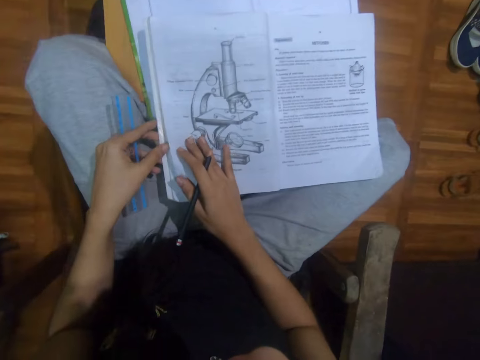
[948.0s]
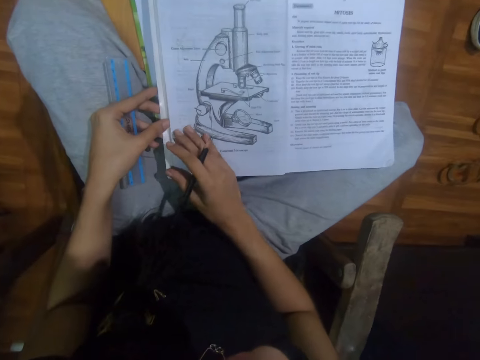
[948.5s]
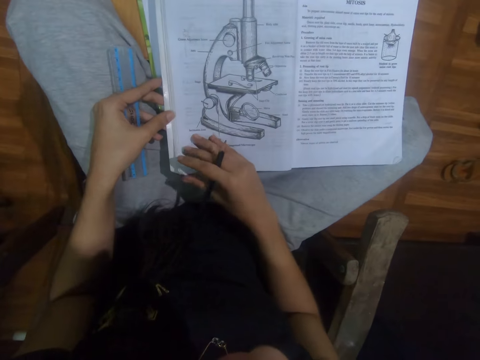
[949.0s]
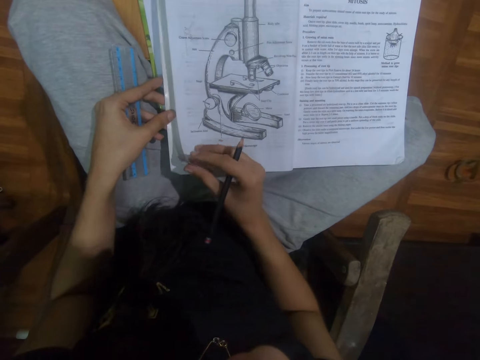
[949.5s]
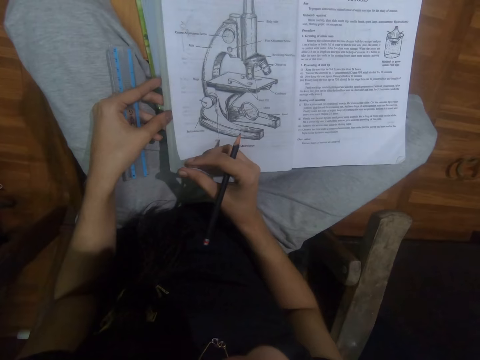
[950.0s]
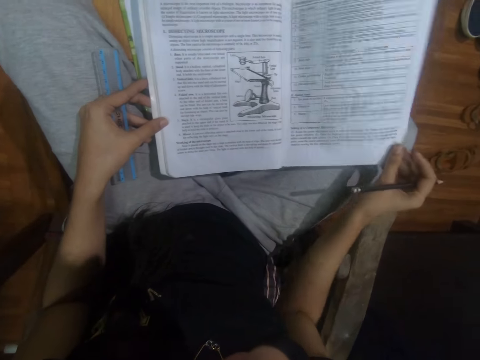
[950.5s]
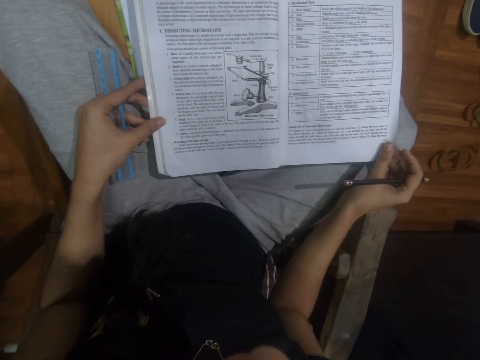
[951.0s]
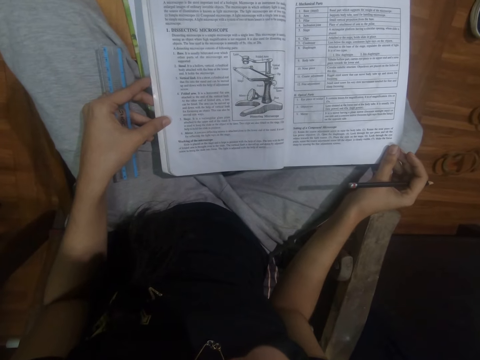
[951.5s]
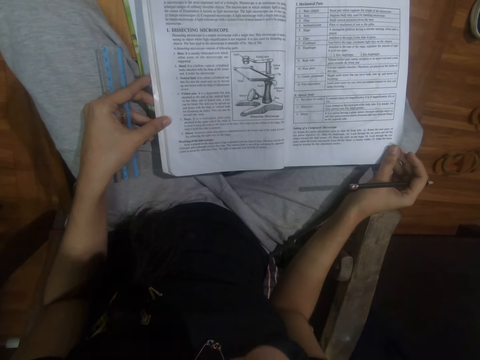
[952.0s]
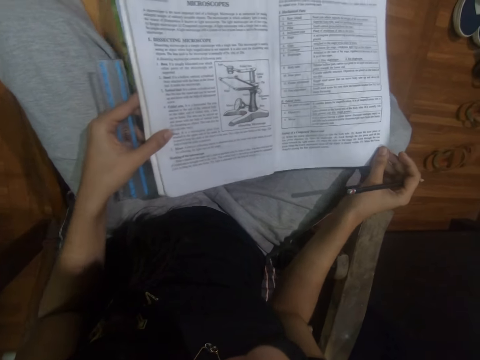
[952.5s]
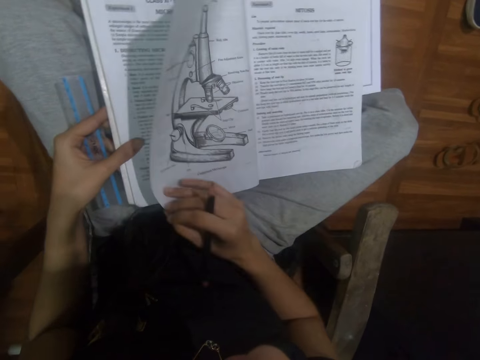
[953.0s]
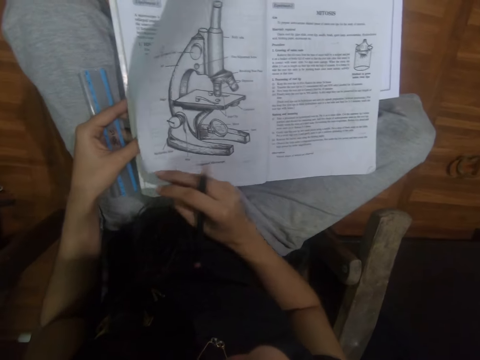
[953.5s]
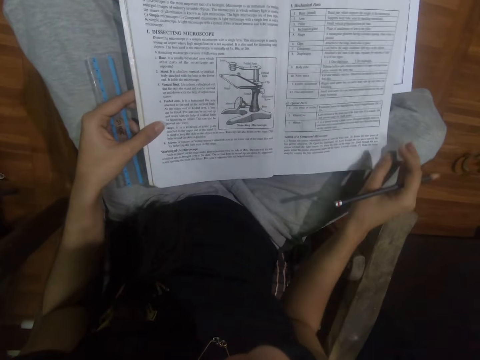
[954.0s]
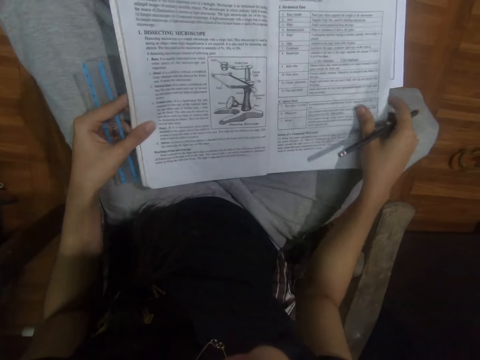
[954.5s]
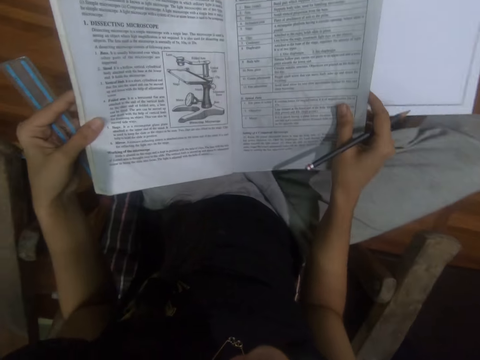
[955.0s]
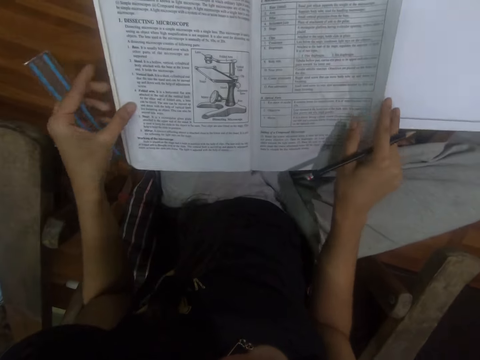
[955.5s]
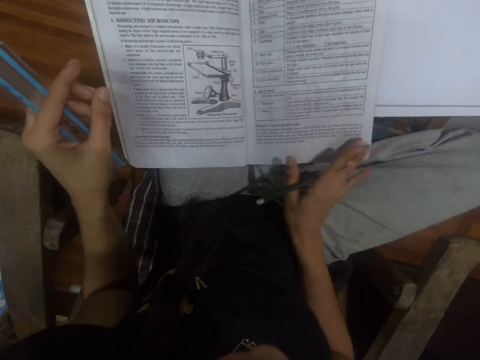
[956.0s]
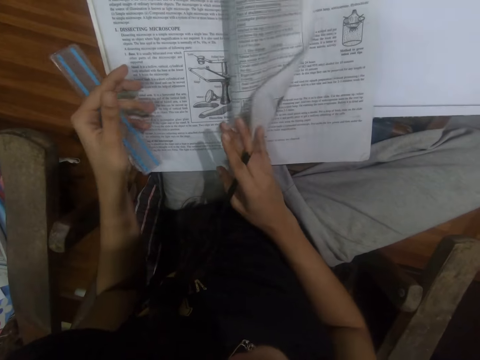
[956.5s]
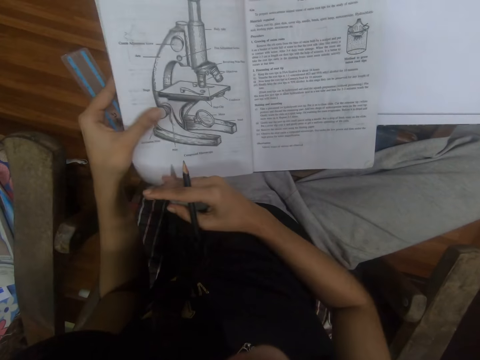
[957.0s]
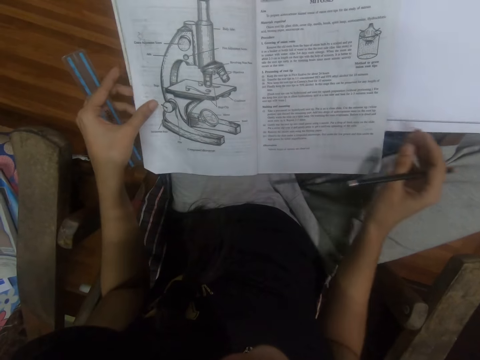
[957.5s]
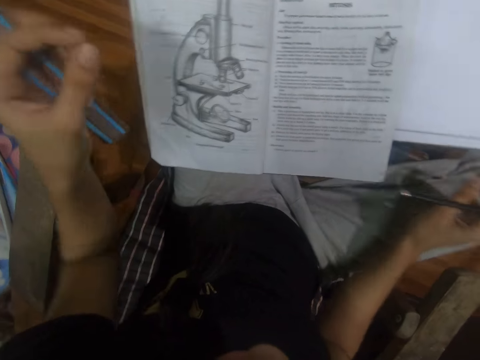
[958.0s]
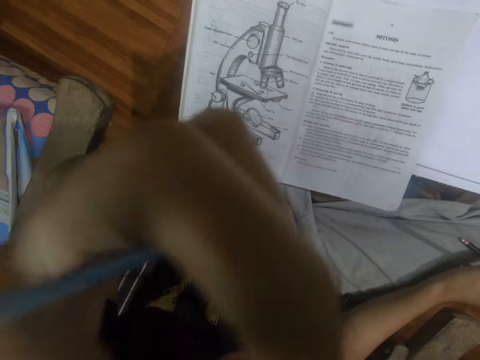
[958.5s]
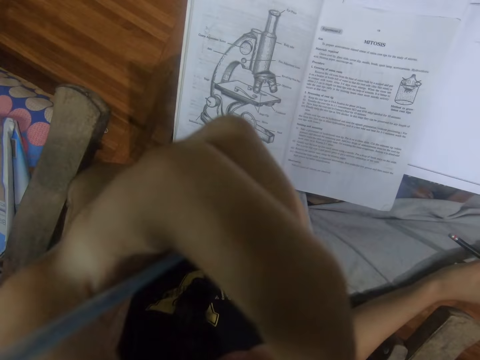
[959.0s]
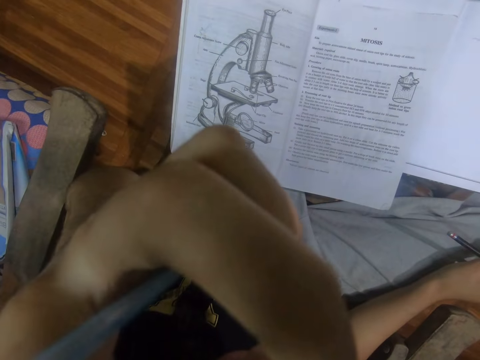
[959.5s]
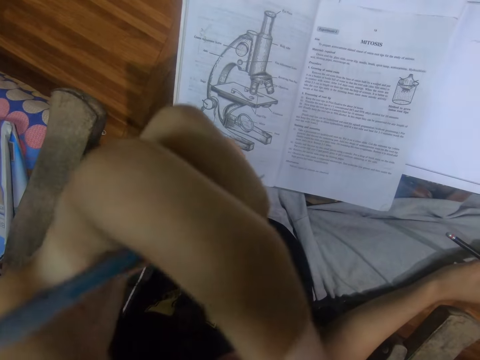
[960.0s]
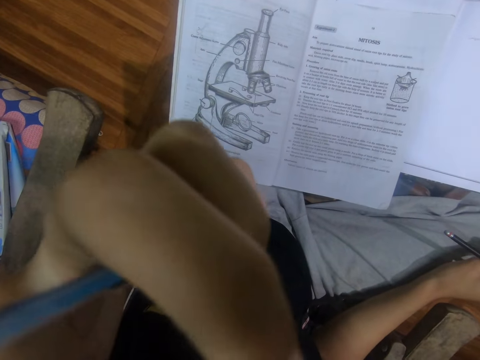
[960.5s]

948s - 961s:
The camera wearer looks at the book. He turns the pages of the book. He moves the text book on the table with his hands. He picks up the book. He flips the page of the text book with his right hand. He lifts the hand. He touches his face with his left hand.

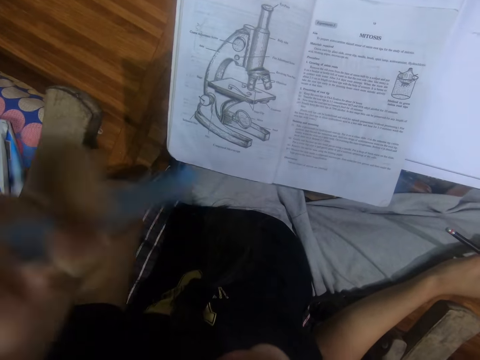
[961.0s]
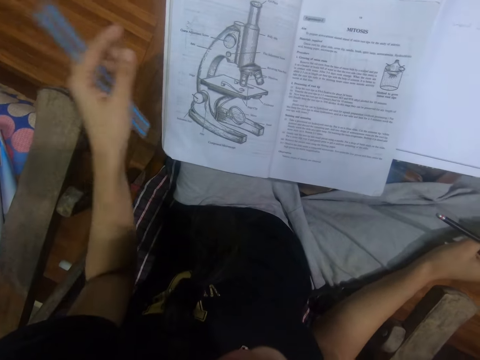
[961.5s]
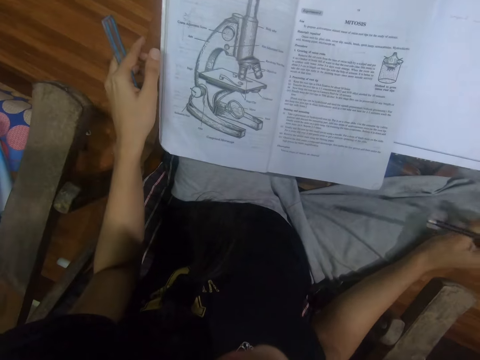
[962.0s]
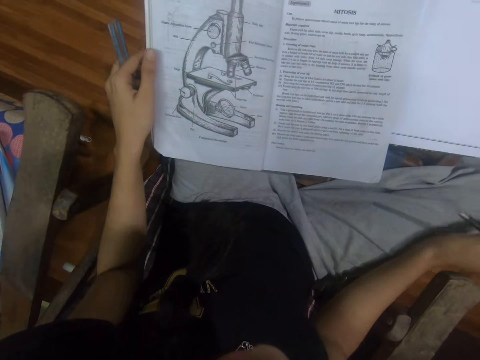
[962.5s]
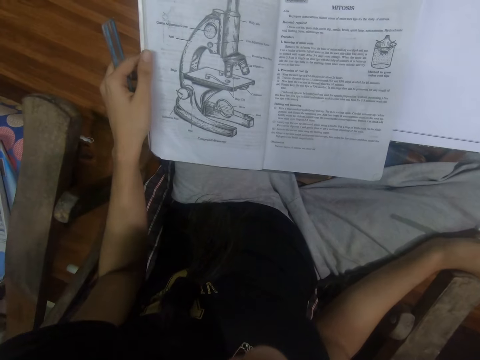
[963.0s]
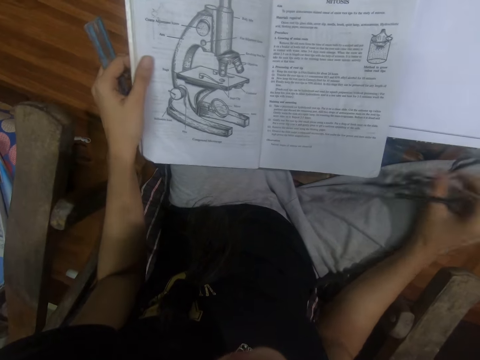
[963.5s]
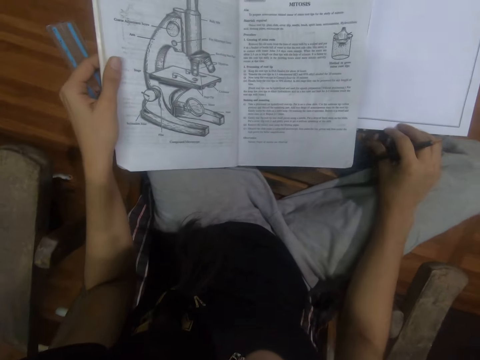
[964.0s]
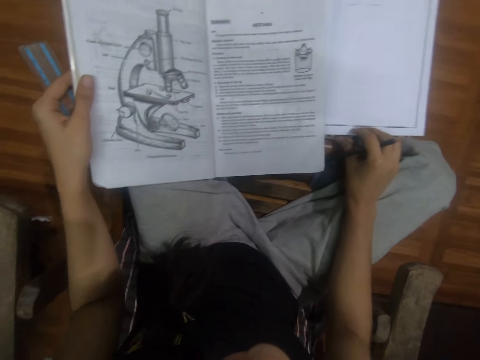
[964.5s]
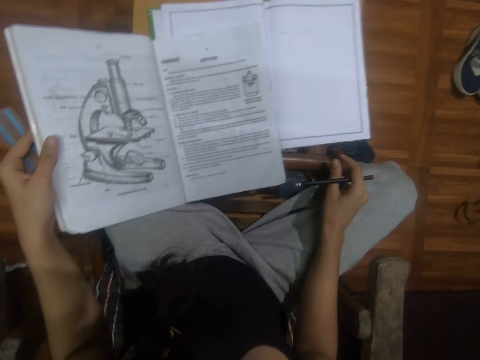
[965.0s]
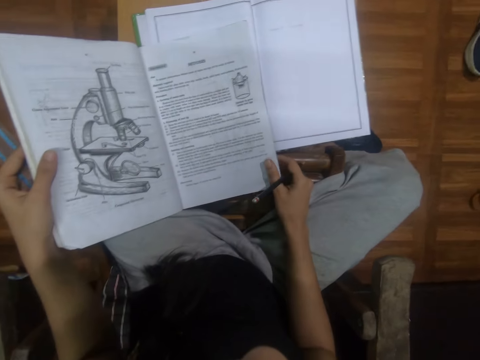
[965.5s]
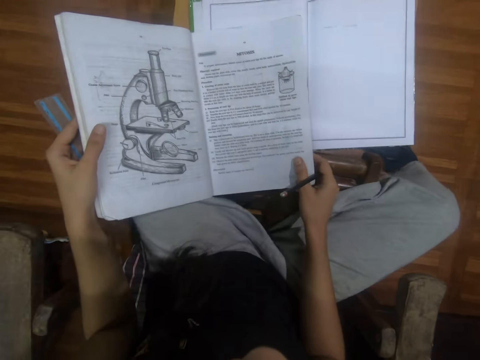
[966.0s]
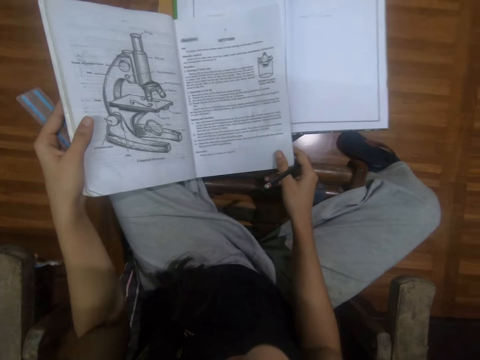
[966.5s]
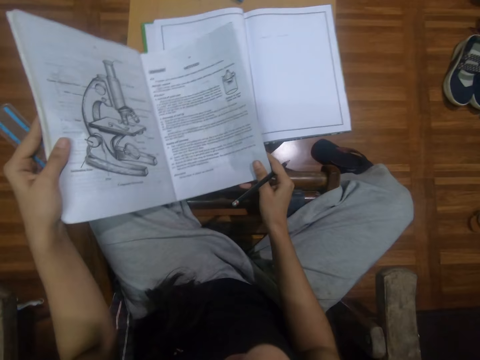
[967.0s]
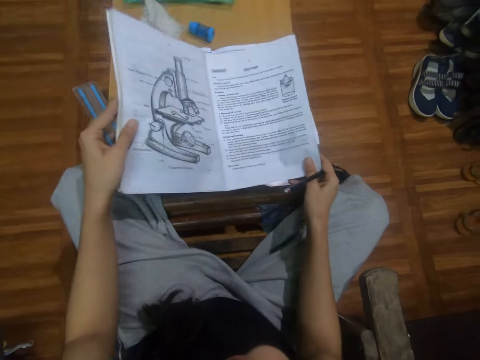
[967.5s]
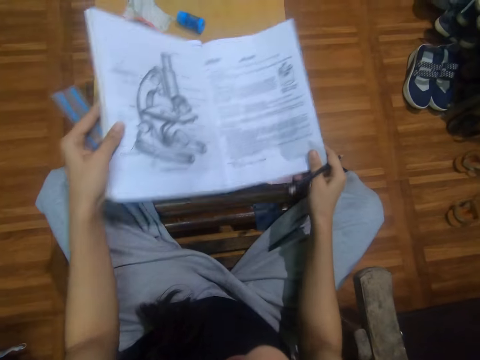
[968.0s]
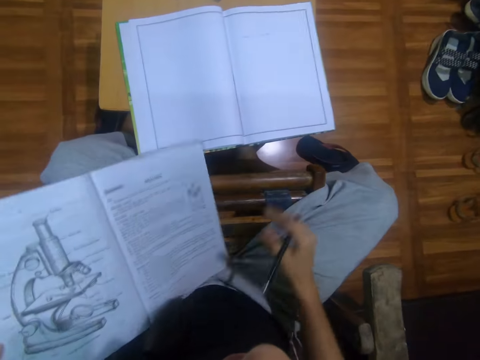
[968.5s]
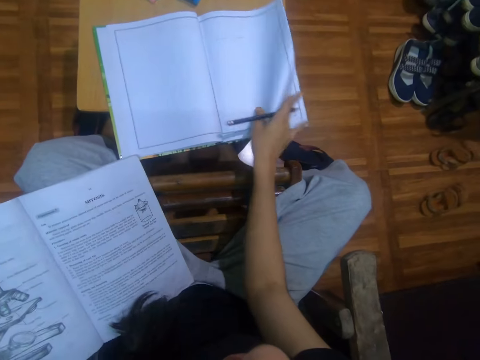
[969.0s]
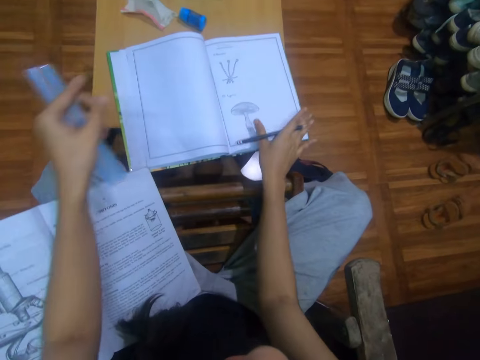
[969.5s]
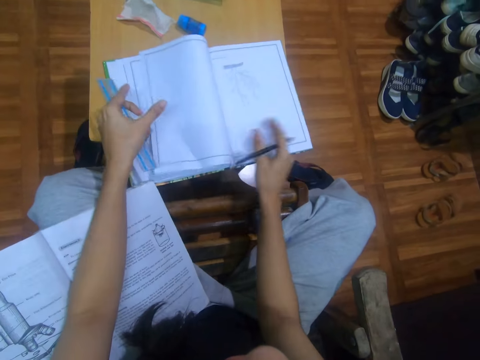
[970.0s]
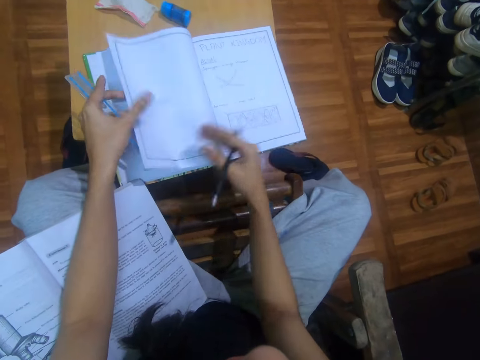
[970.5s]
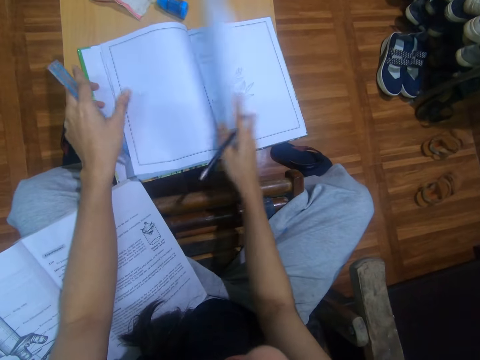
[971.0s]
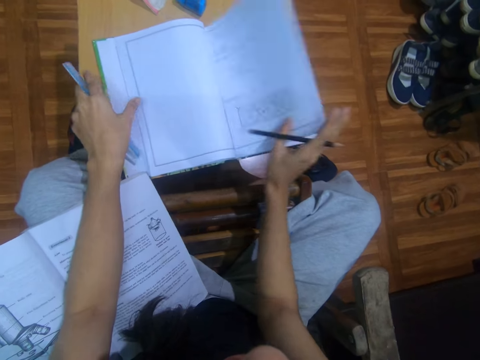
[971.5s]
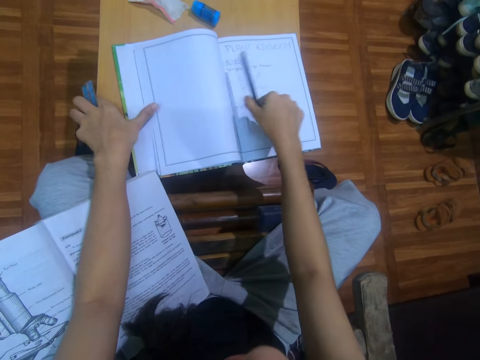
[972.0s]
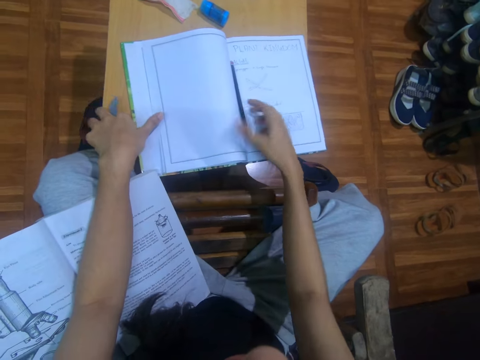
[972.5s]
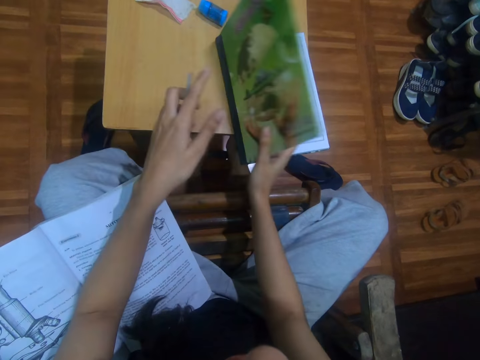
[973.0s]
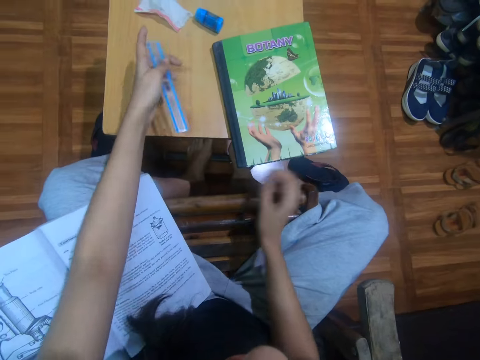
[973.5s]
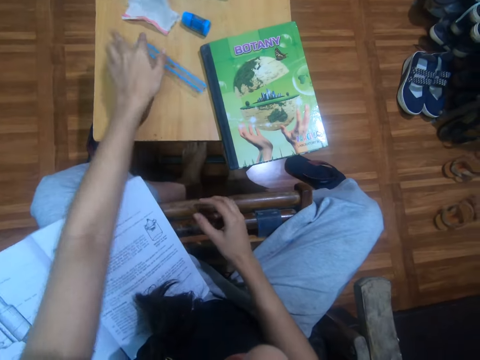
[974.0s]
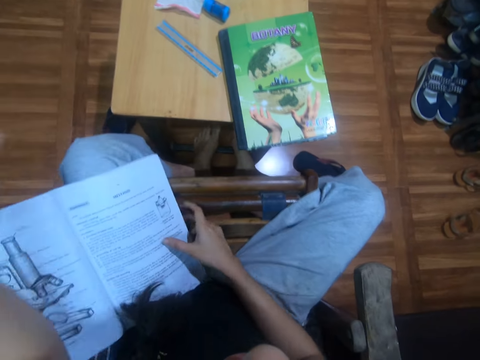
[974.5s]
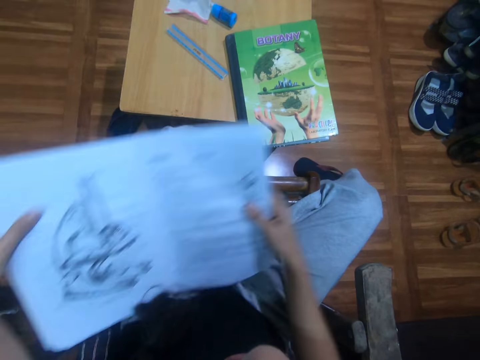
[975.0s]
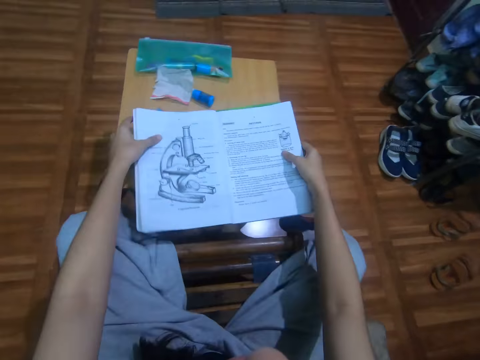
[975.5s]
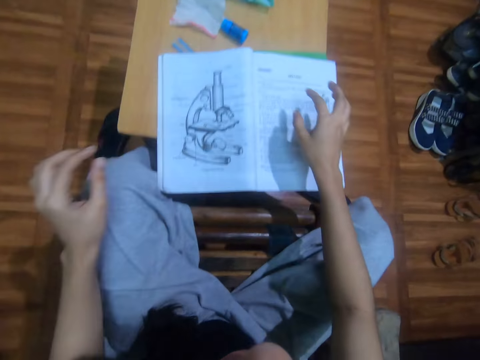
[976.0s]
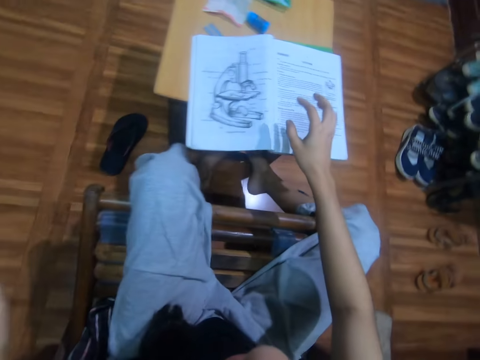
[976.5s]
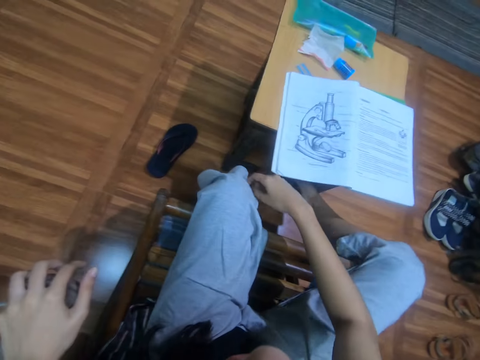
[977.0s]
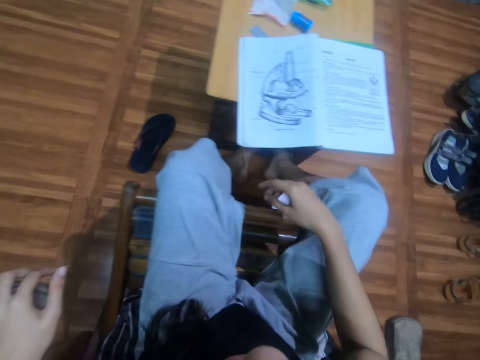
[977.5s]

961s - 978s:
The camera wearer touches the book. He pushes the books. He moves the table with his right hand. He moves the table with his legs. He moves the text book on the table with his hands. He lifts the book. He moves the text book on his left lap with his hands. He flips the pages of the book with his right hand. He puts the pencil in the middle of the book with his right hand. He closes the book with his right hand. He drops the ruler on the table with his left hand. He picks up the book. He moves the text book on the table from his laps with his hands. He puts the book down. He moves the table with his legs. He looks around.
